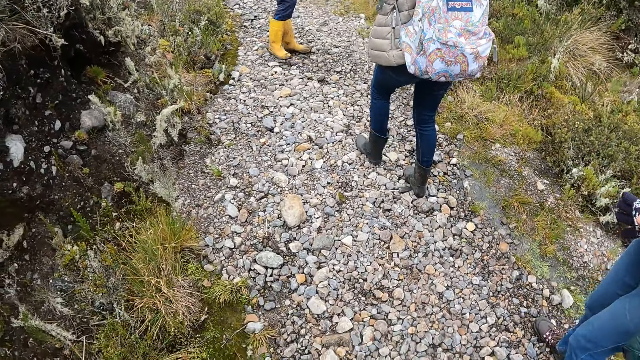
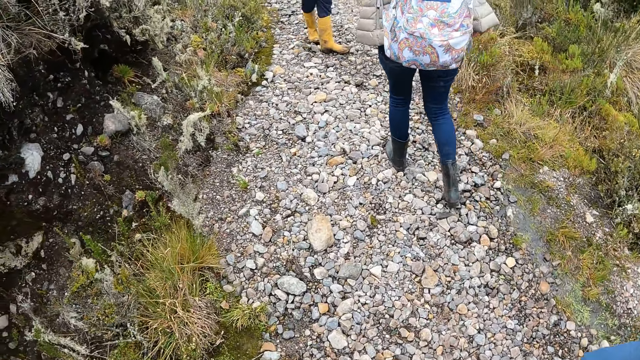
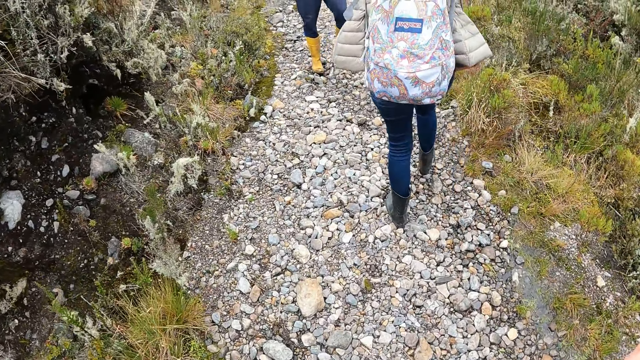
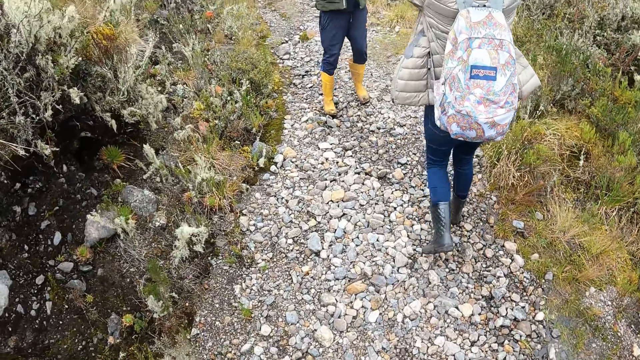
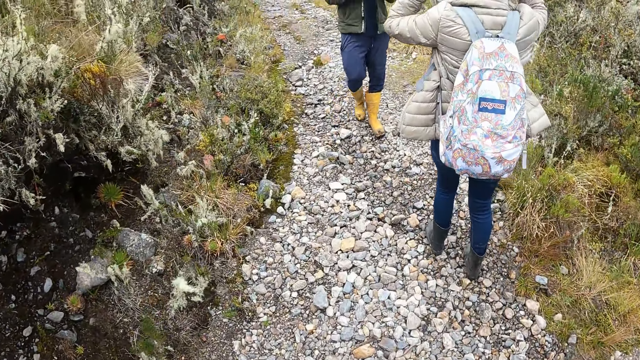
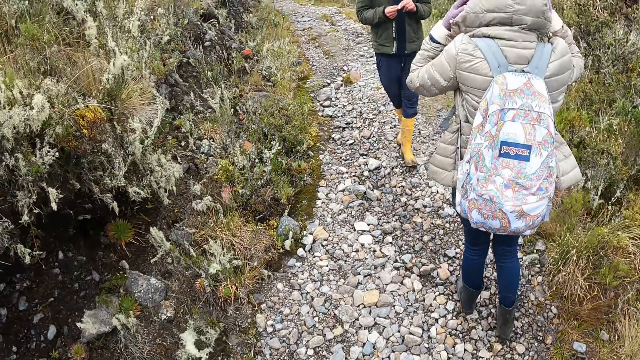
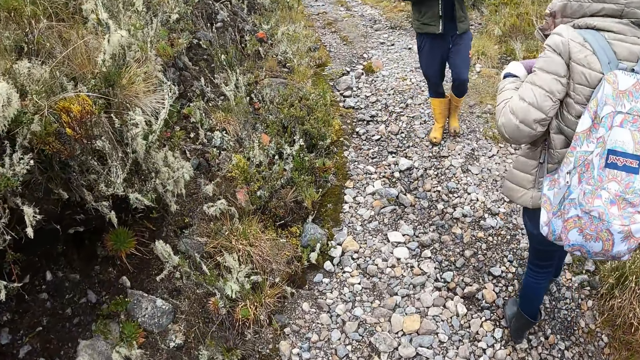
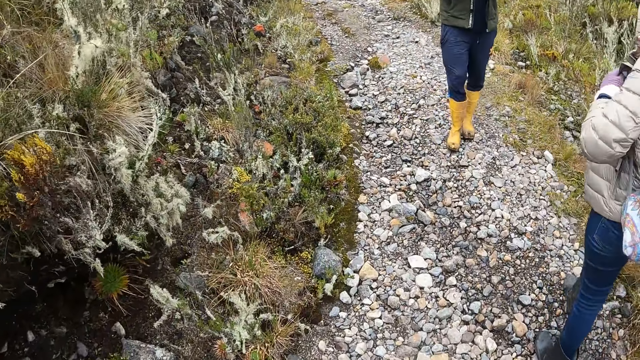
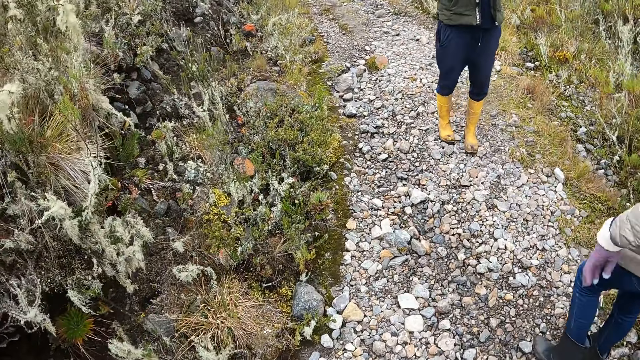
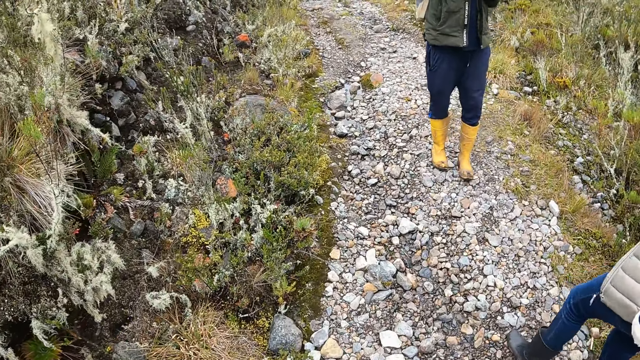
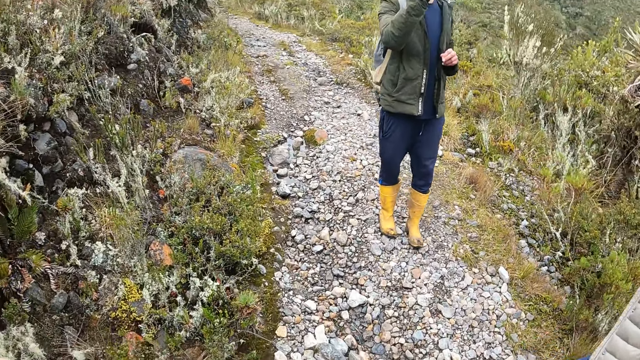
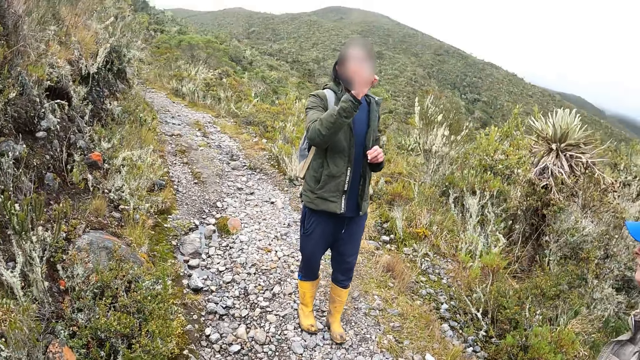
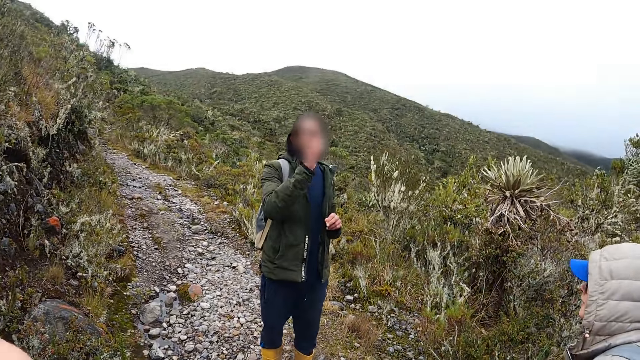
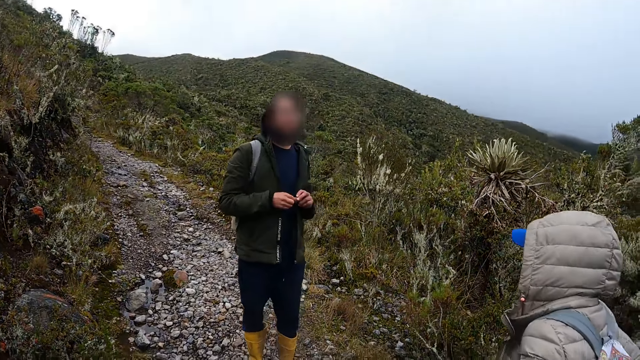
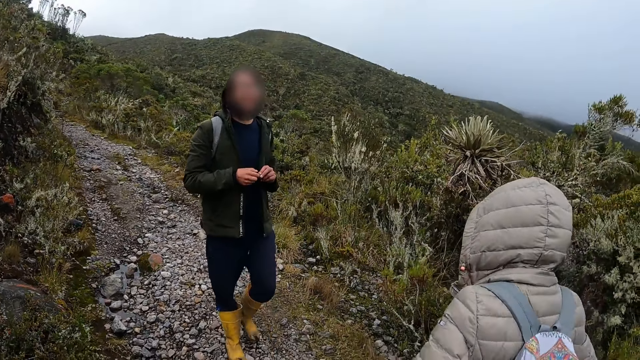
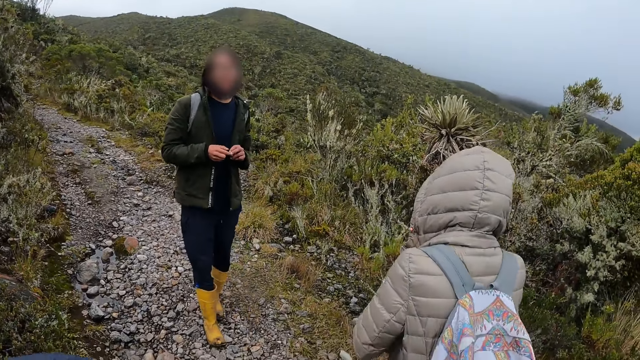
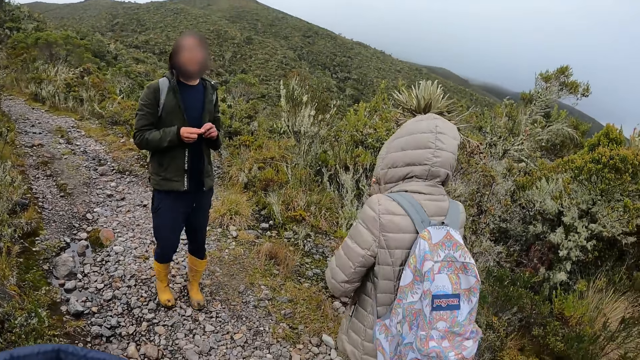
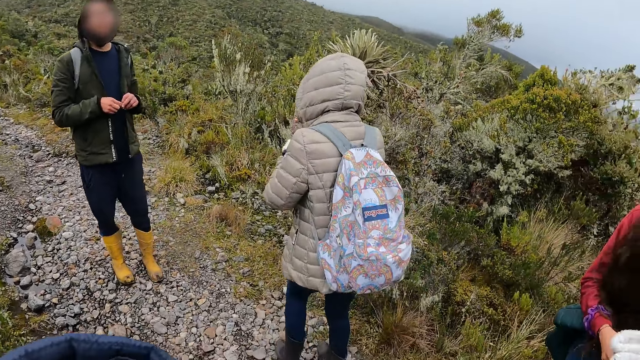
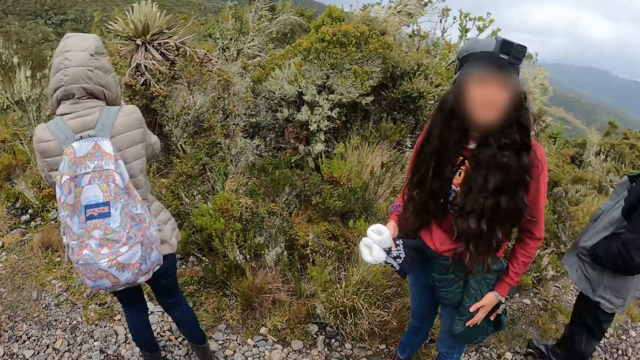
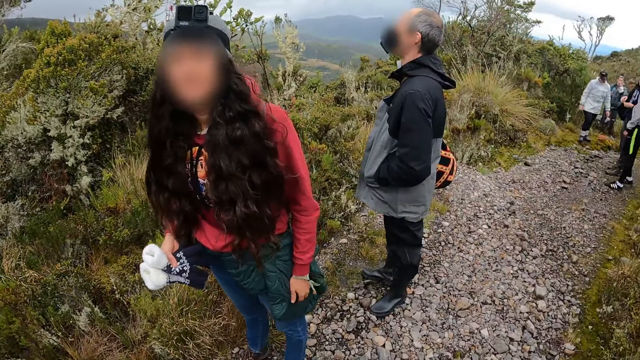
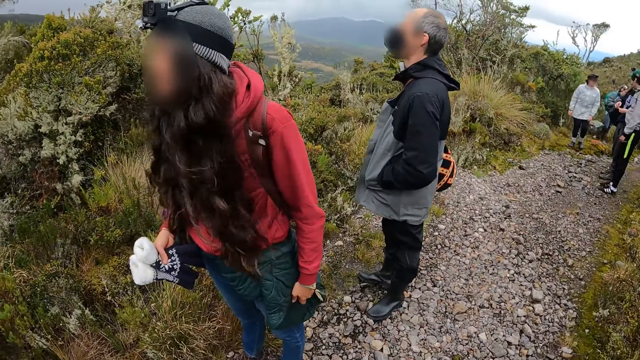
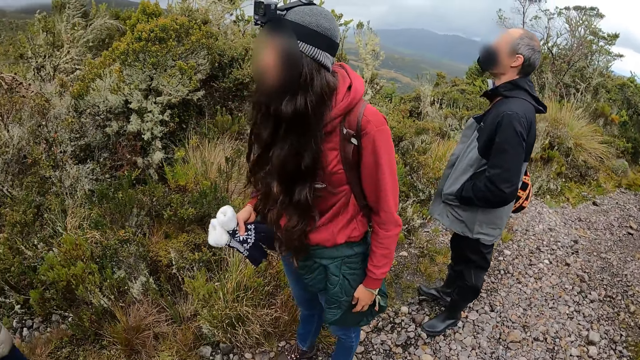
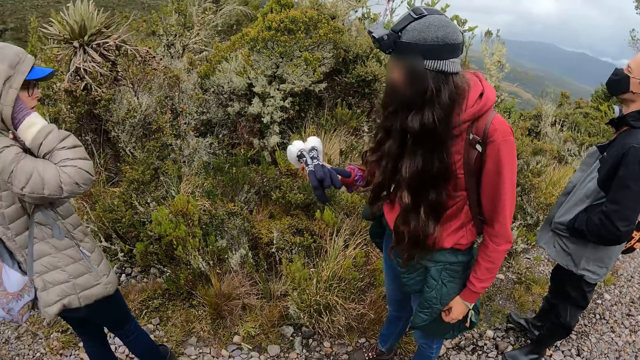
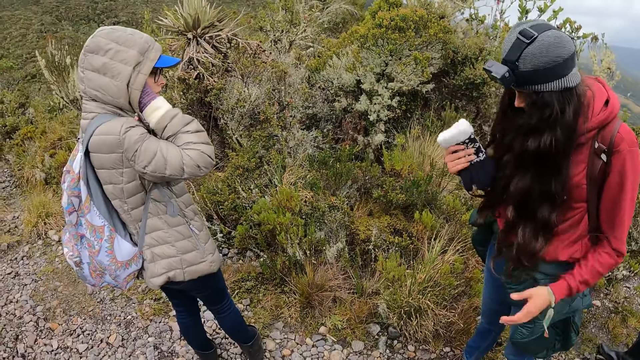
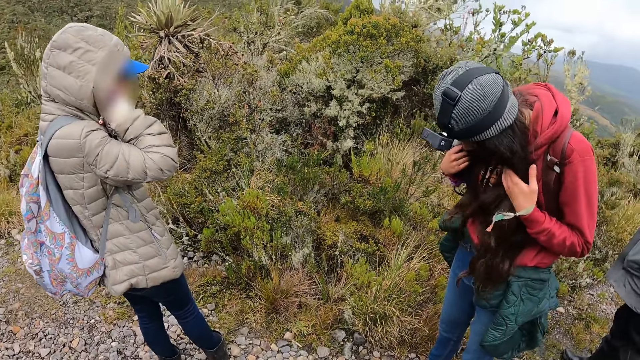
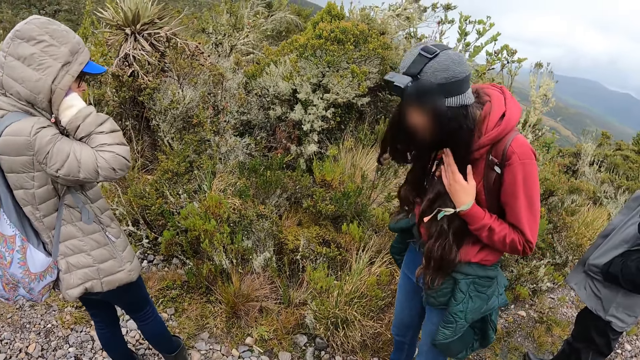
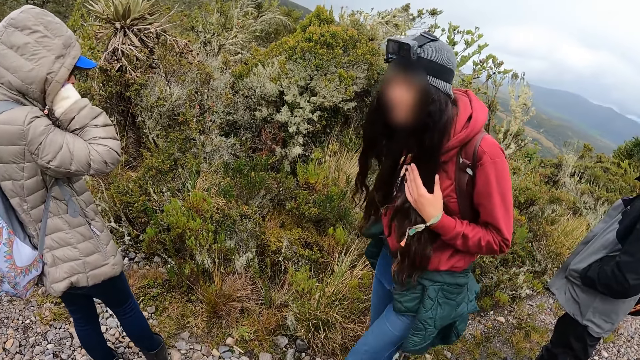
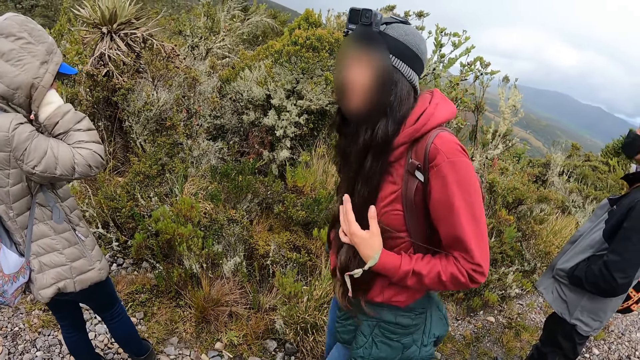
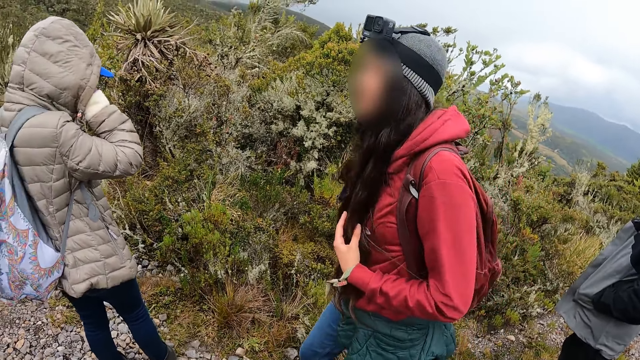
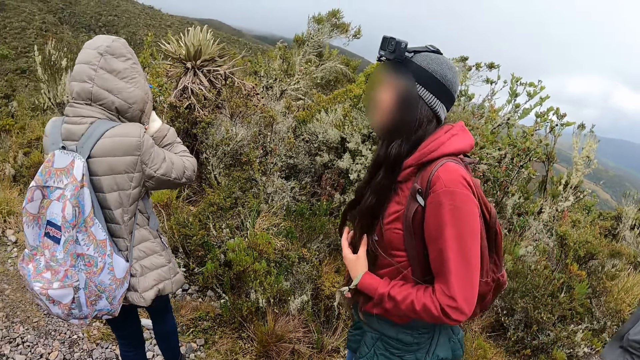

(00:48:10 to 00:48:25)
The camera wearer converses with a woman. A woman adjusts her coat with both hands. The camera wearer walks around the forest. They look at a man. Another woman holds the gloves in her right hand. The camera wearer looks at the woman.

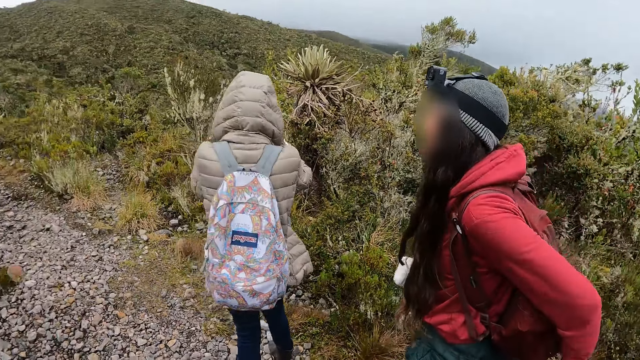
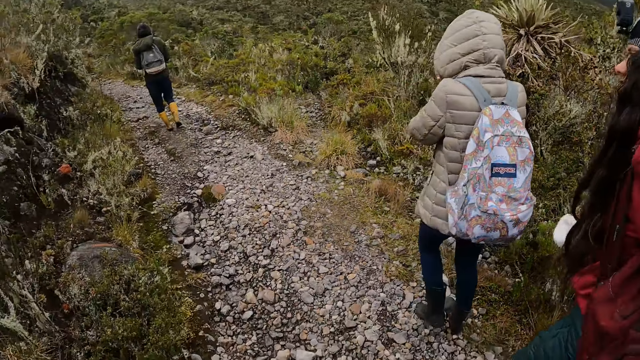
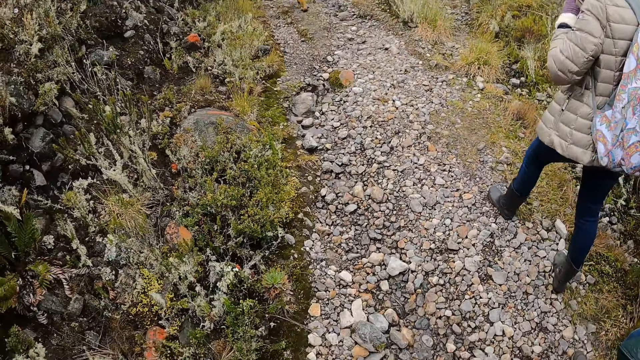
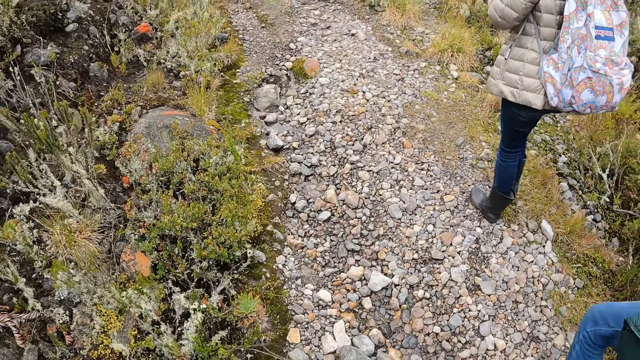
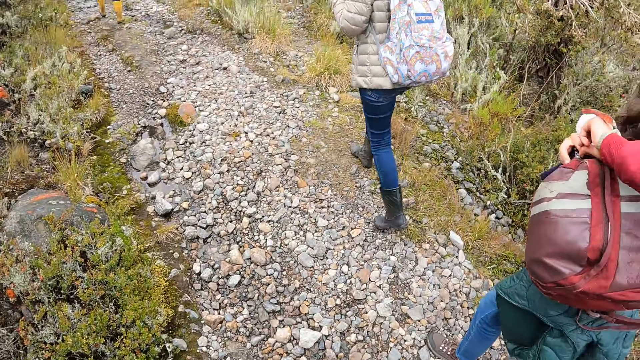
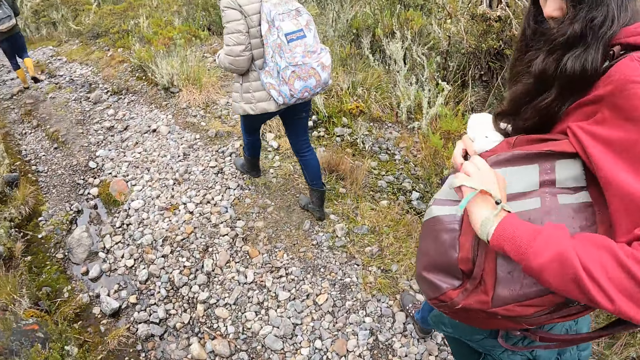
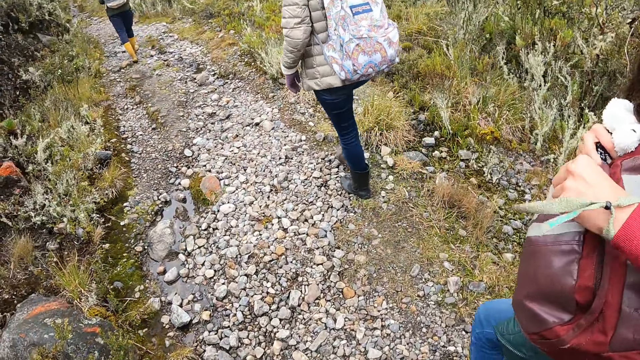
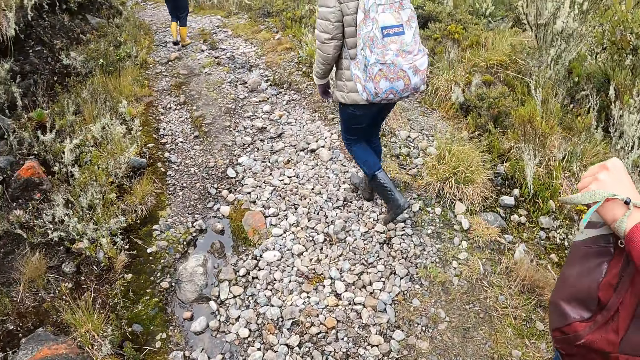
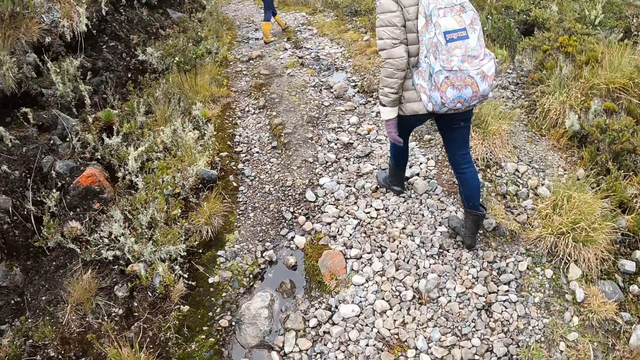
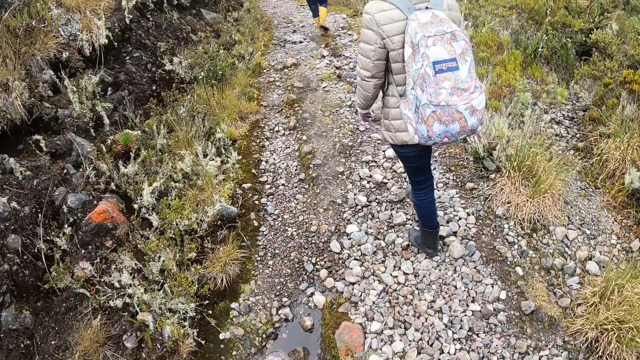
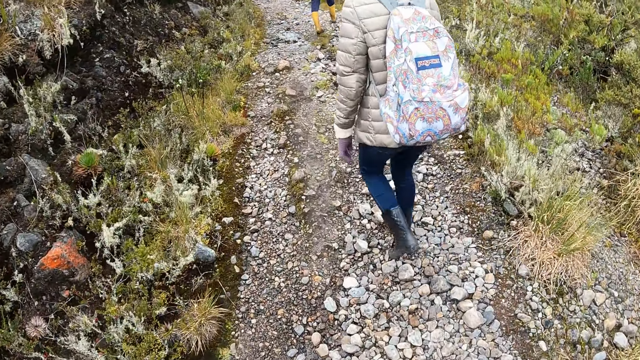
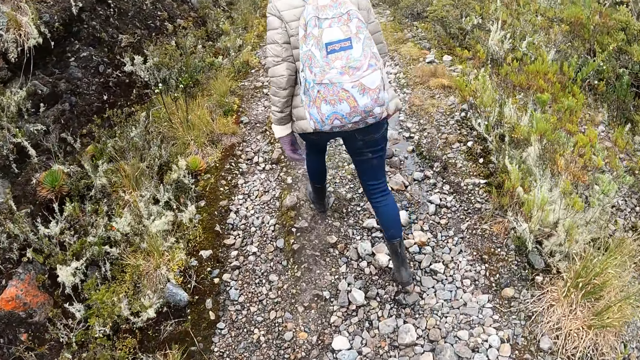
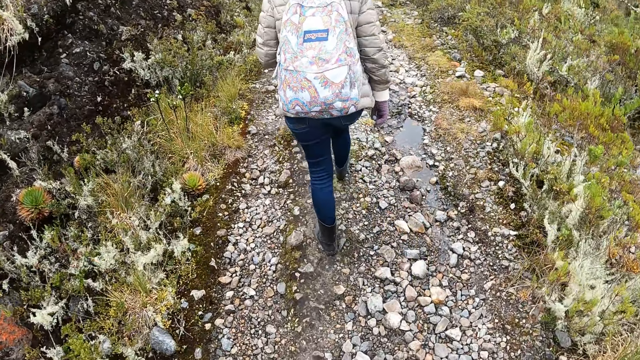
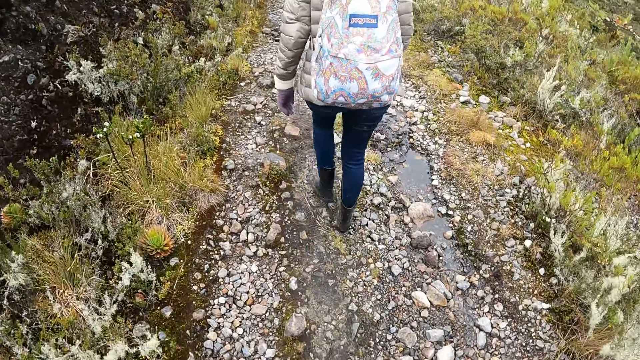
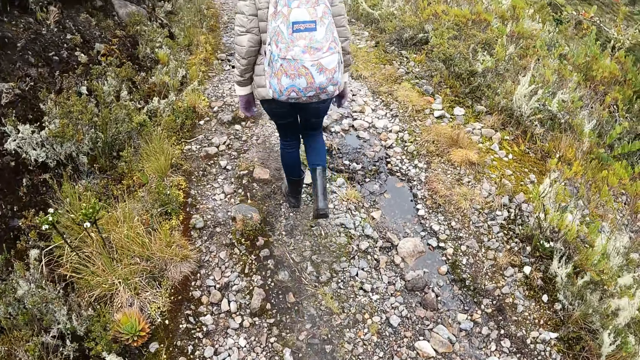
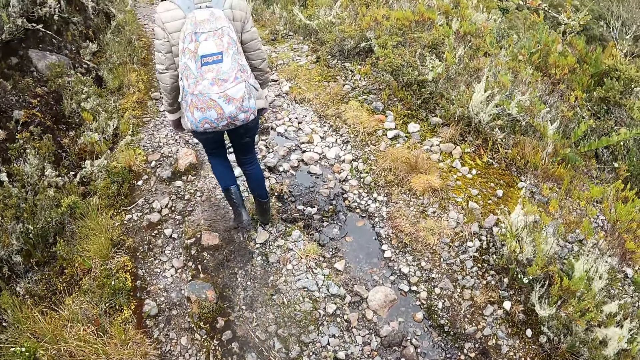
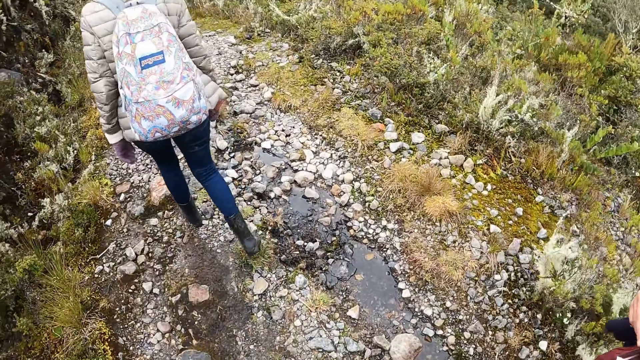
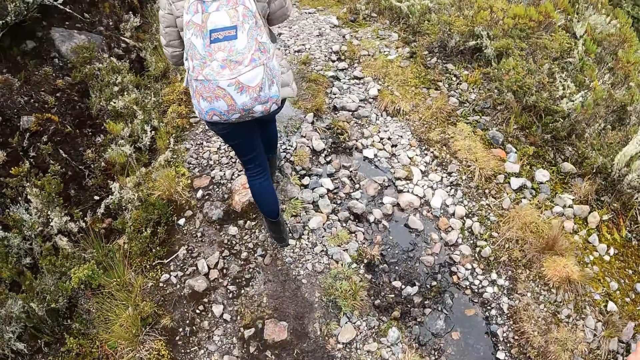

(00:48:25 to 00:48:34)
A woman walks along the pathway of the forest. Another woman walks along the pathway of the forest. The camera wearer walks along the pathway of the forest with the other woman. The other woman opens the zip of the bag with her left hand. The camera wearer walks around the forest with the other woman.
